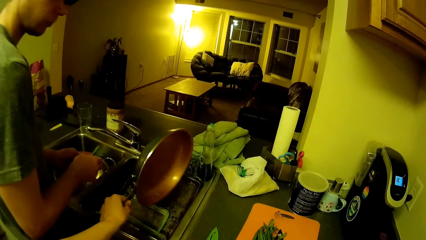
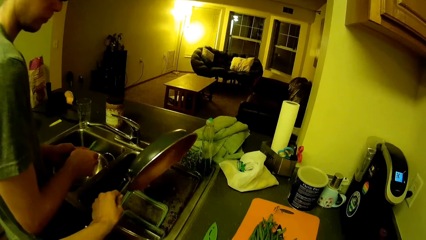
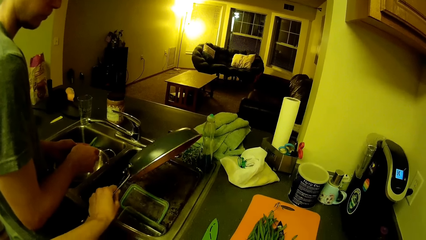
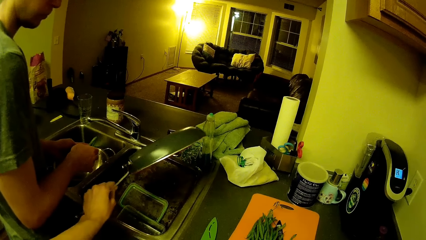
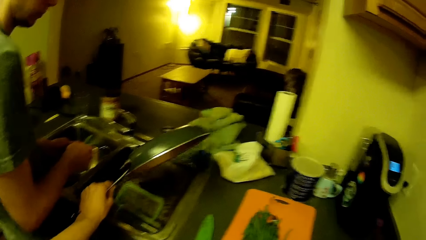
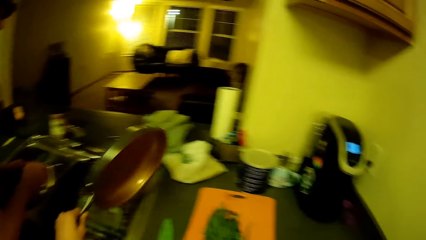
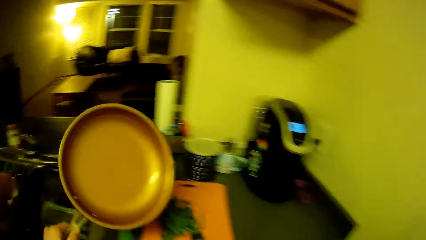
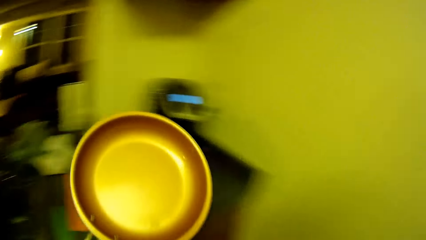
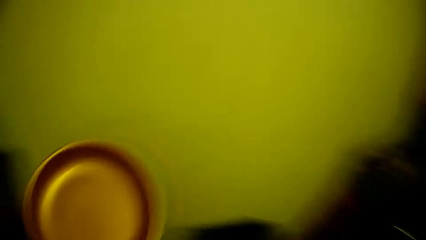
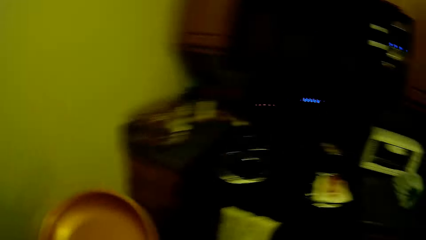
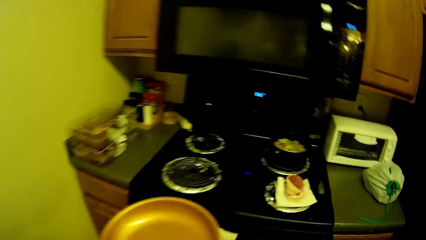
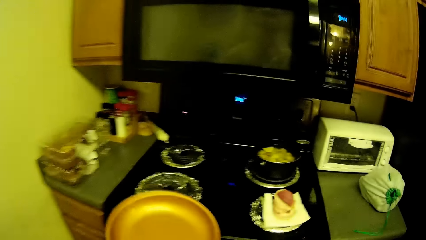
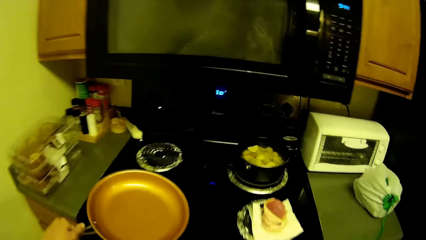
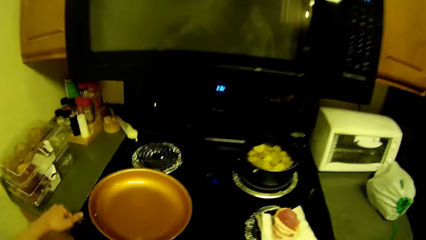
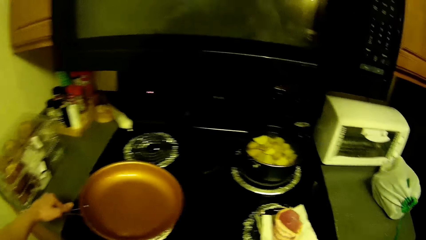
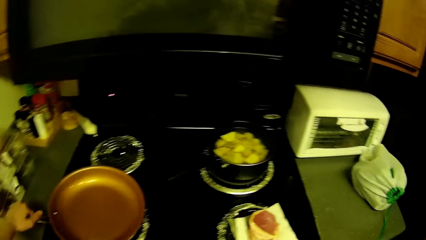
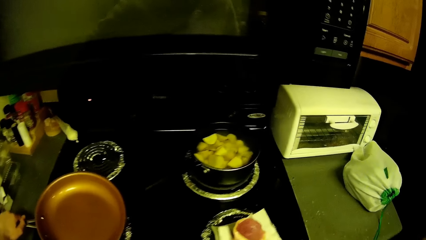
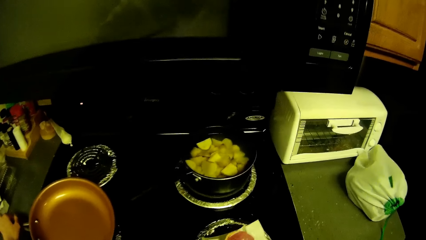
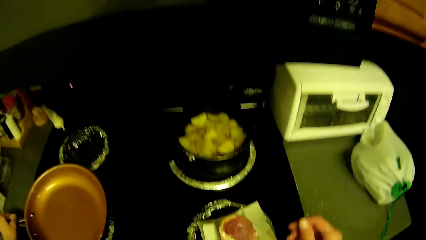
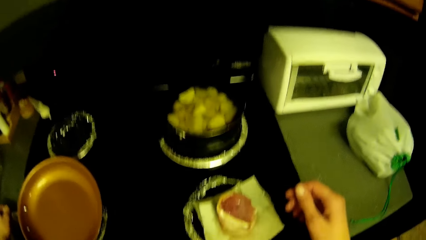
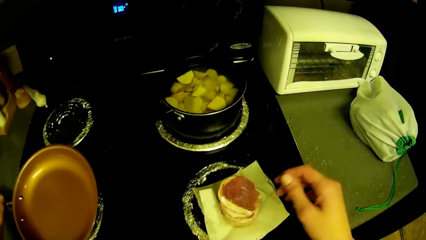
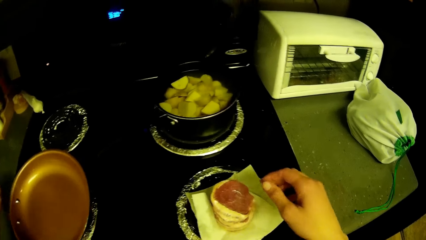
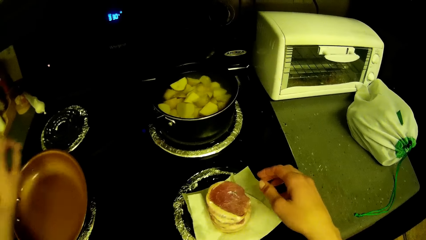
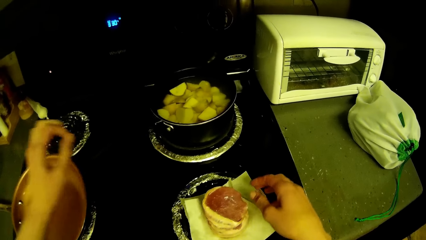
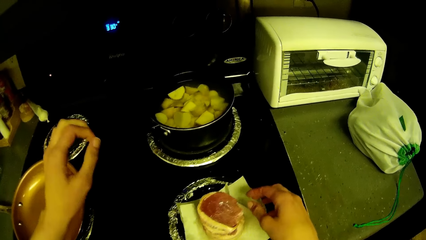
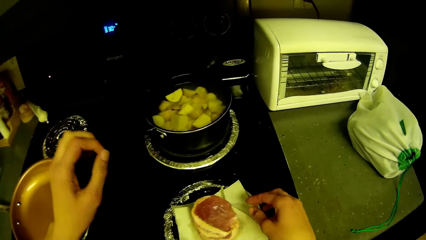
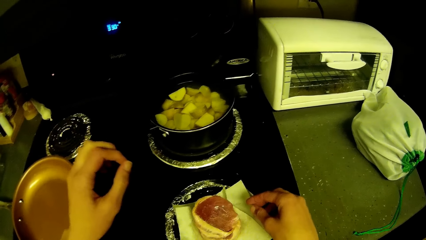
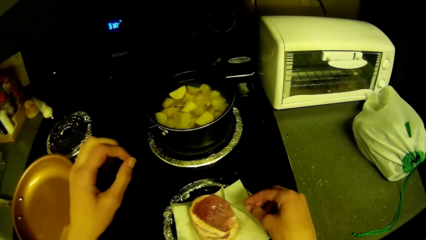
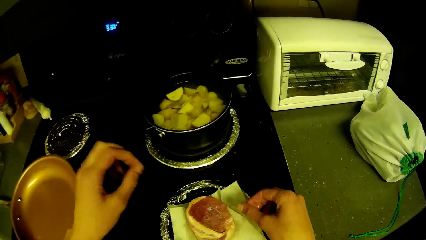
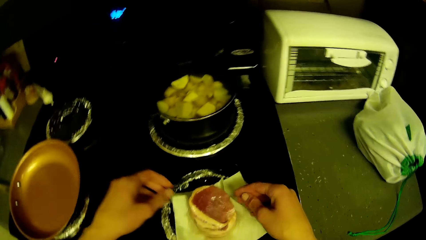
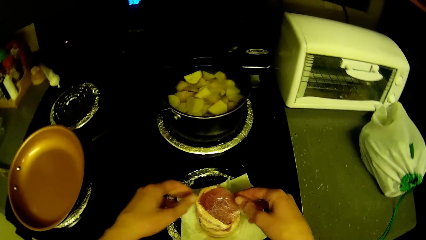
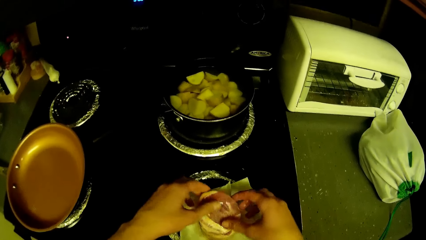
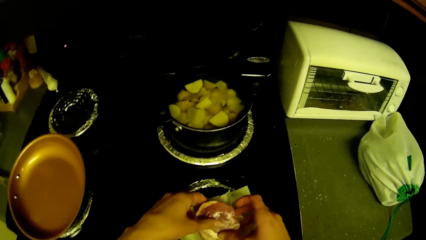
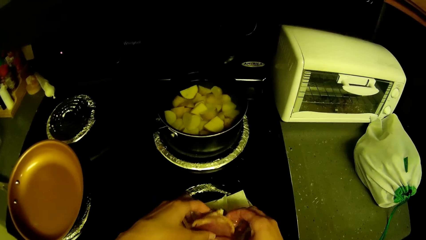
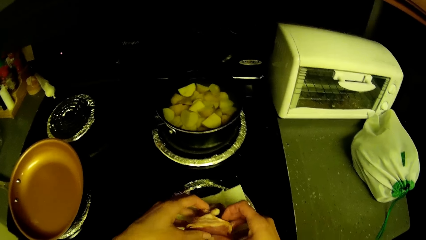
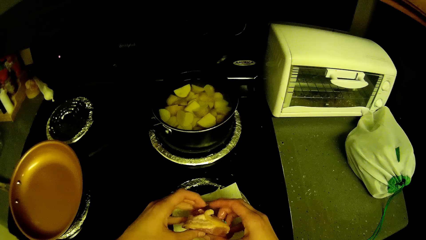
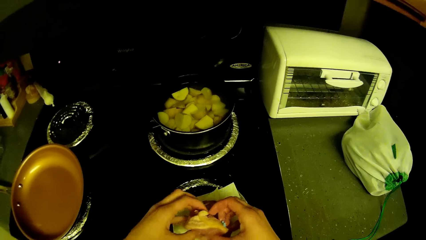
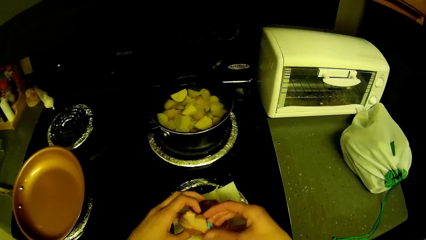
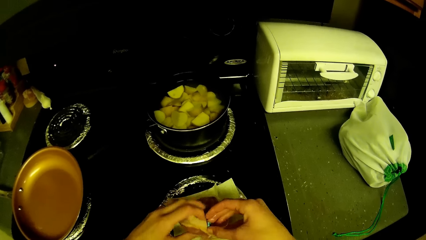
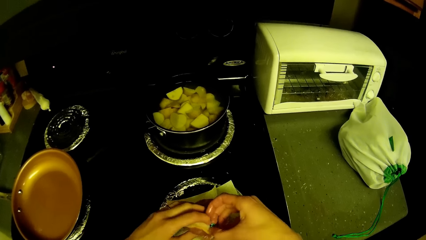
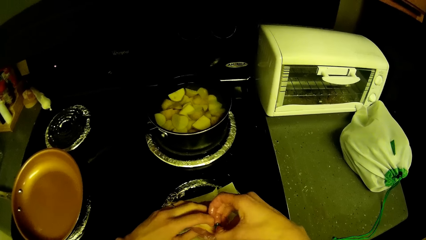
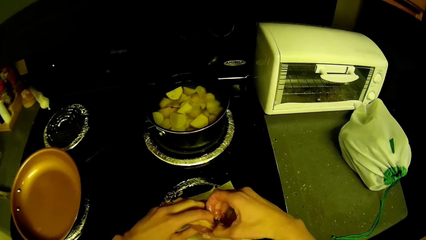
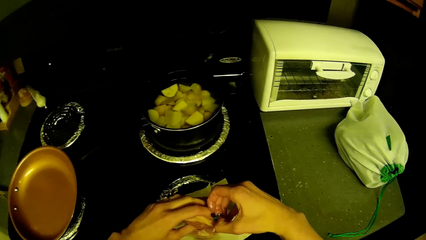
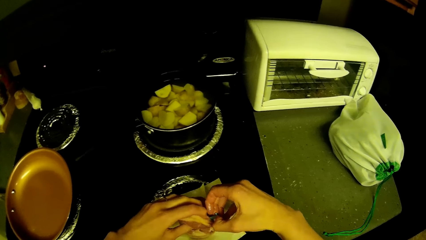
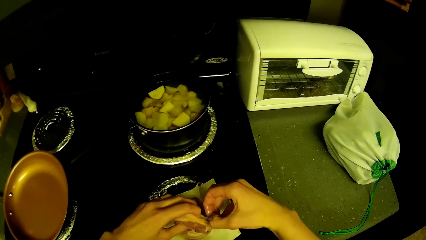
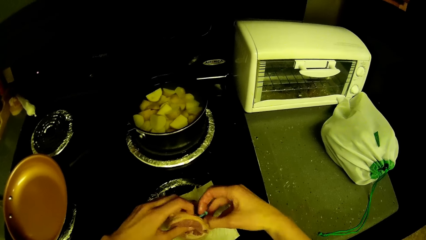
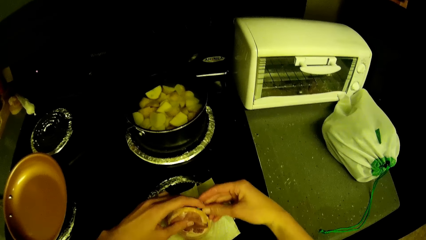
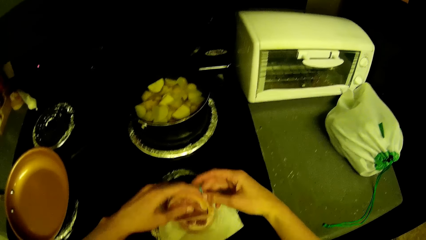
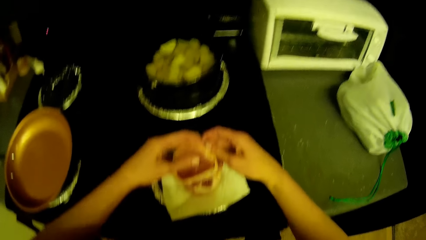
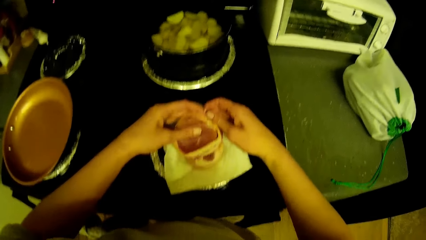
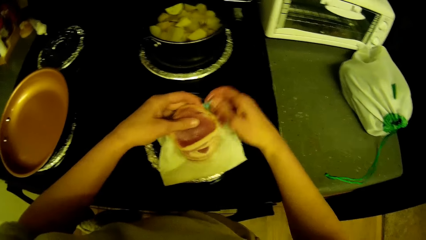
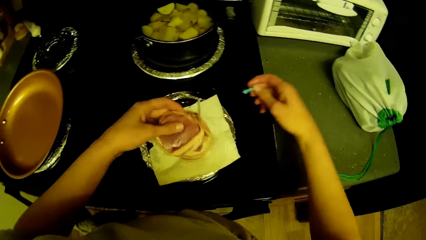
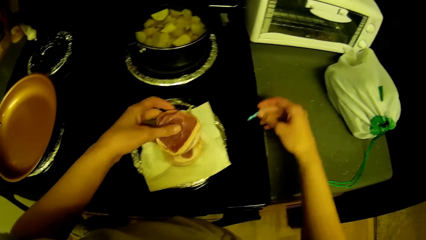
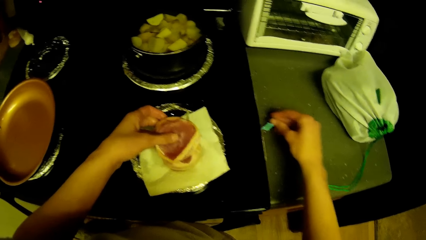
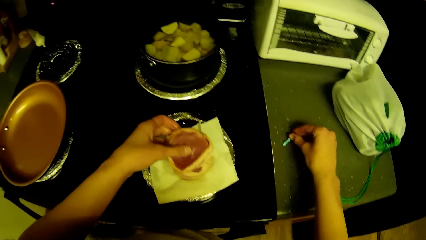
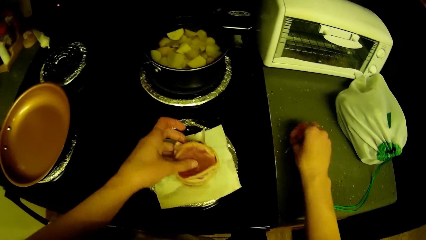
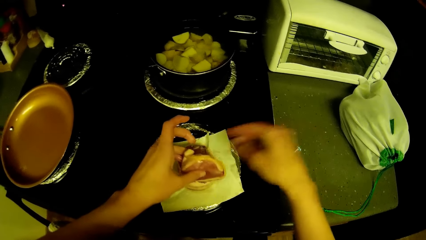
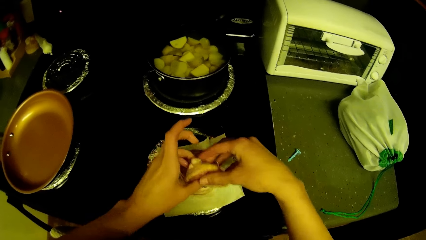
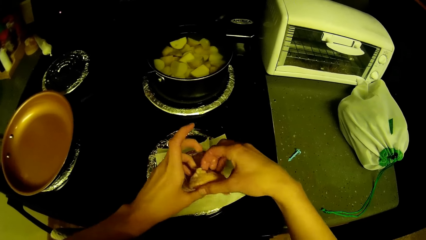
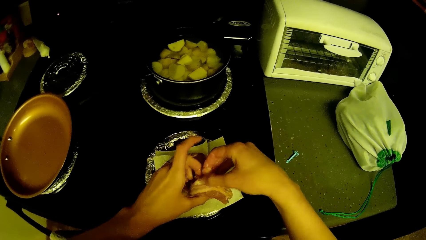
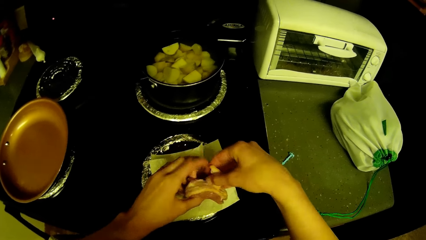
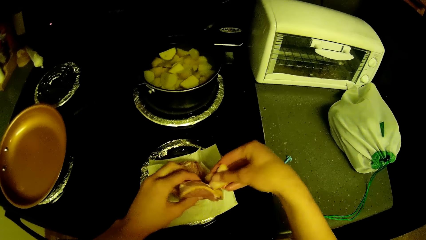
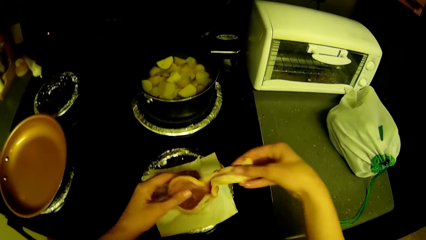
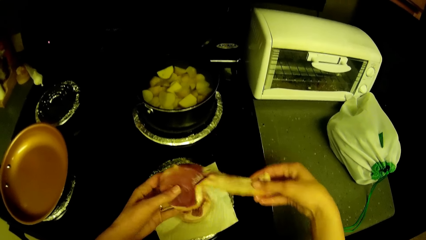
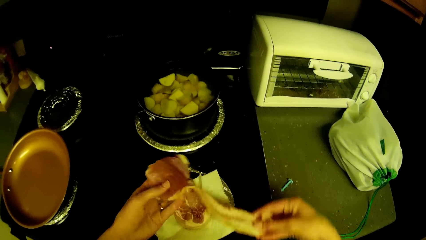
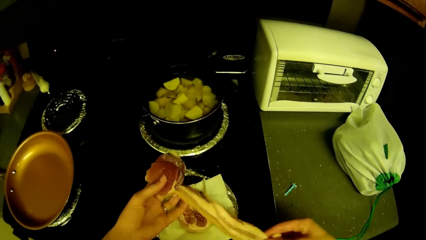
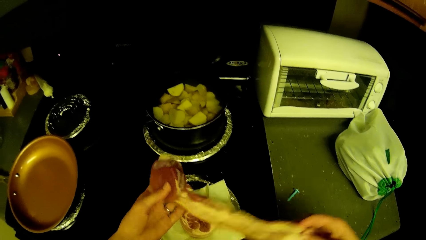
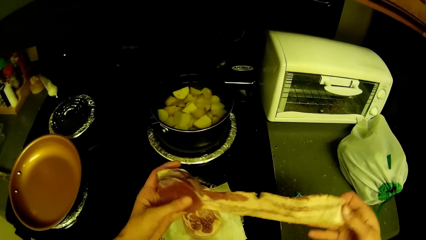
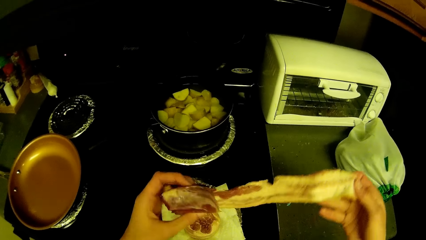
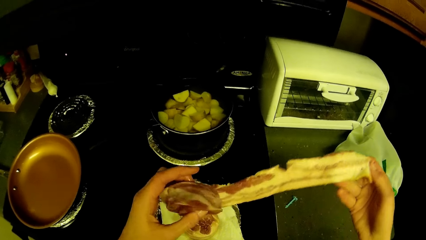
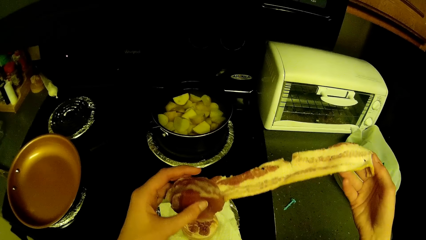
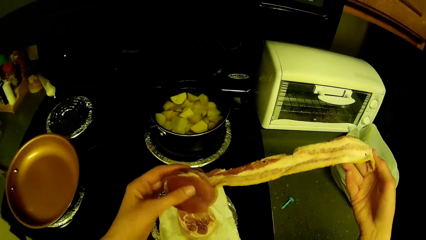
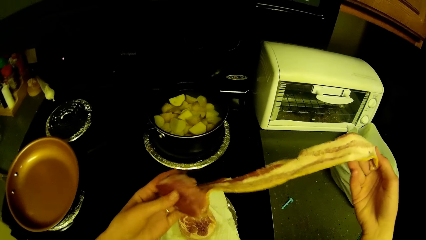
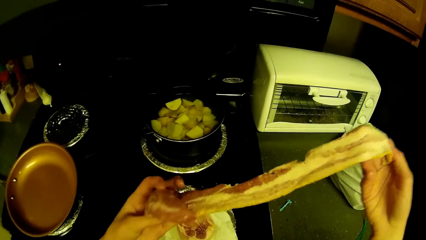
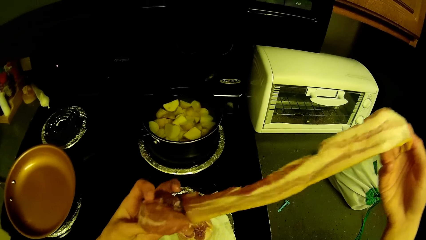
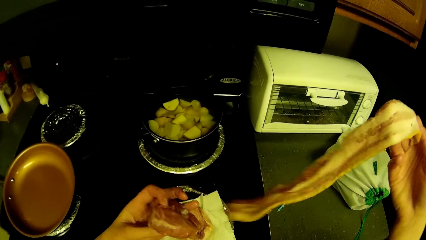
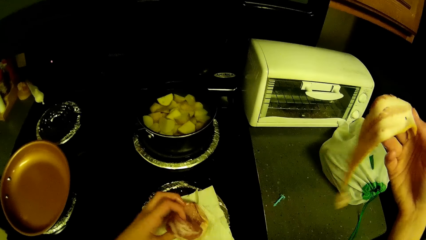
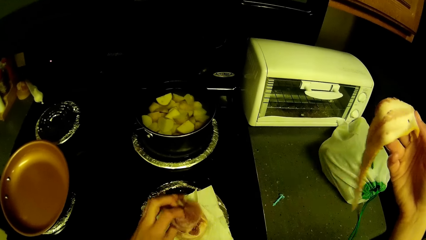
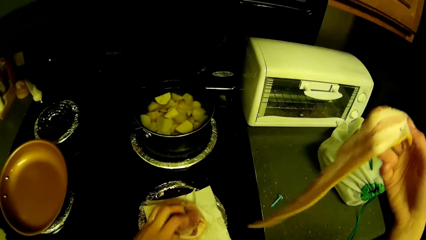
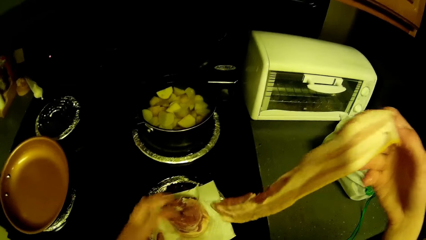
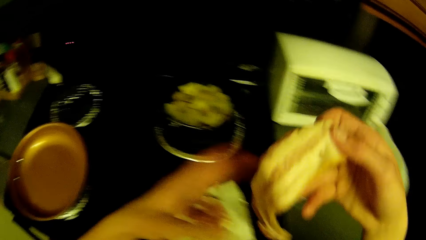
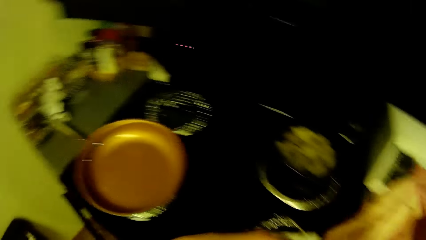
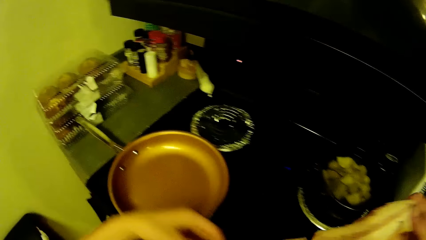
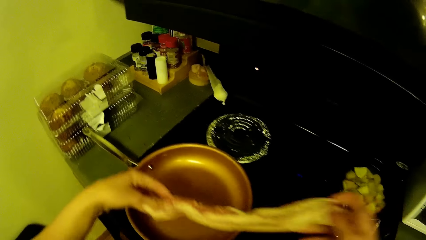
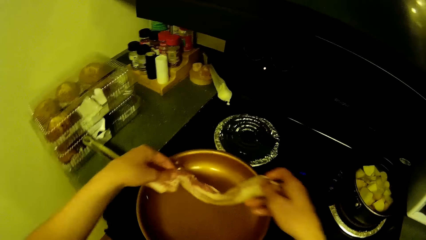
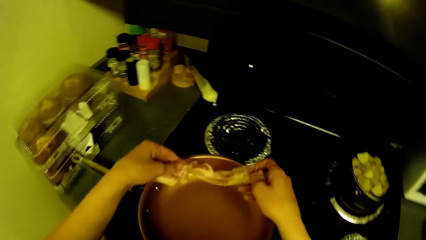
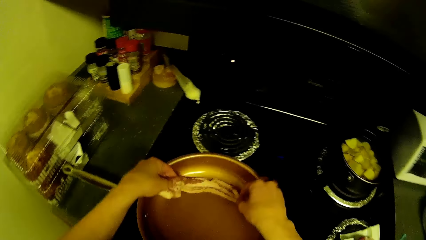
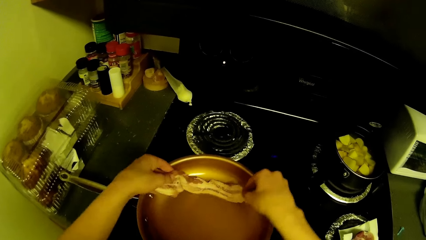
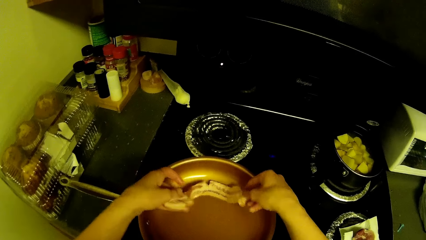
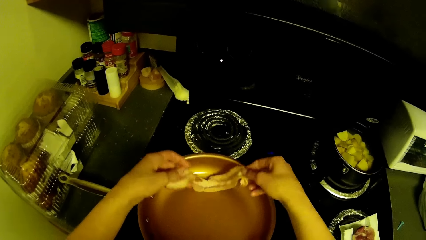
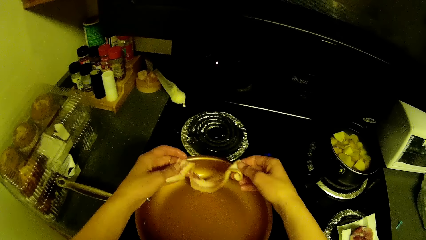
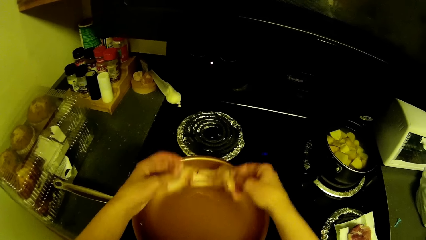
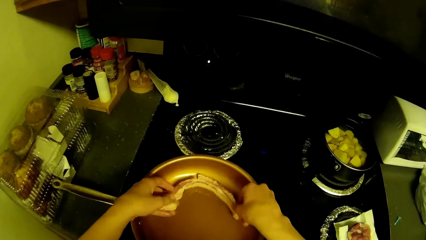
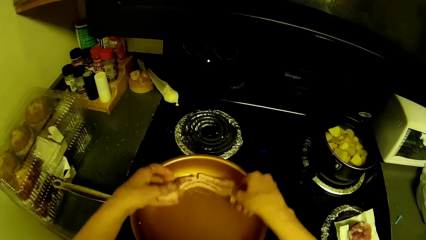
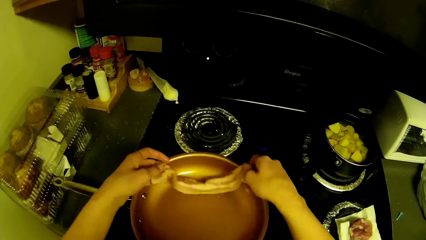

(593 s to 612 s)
The camera wearer drains the frying pan in the kitchen slab's sink. He walks to the stove. He places the frying pan on the gas cooker. He picks up one of the meats on the paper towel. He removes a pin from the meat. He places the pin on a kitchen cabinet by the gas cooker. He removes the fat around the meat. He puts the meat down. He places the fat in the frying pan.
